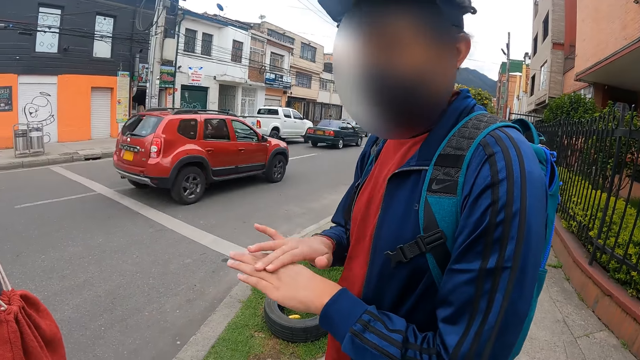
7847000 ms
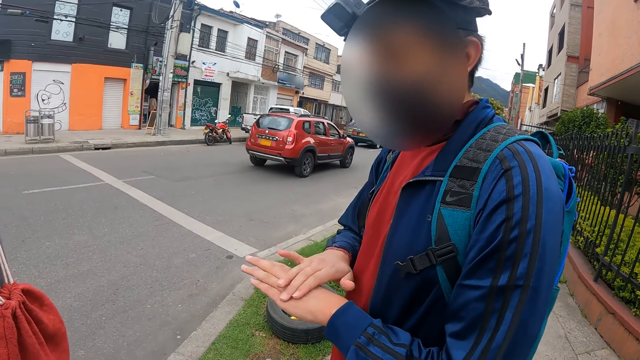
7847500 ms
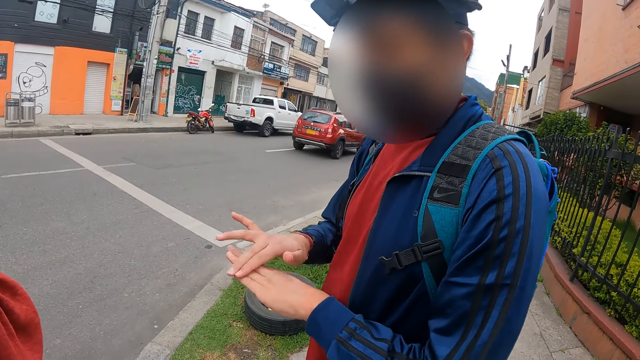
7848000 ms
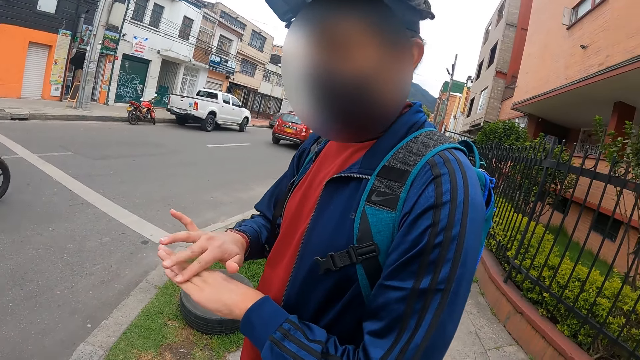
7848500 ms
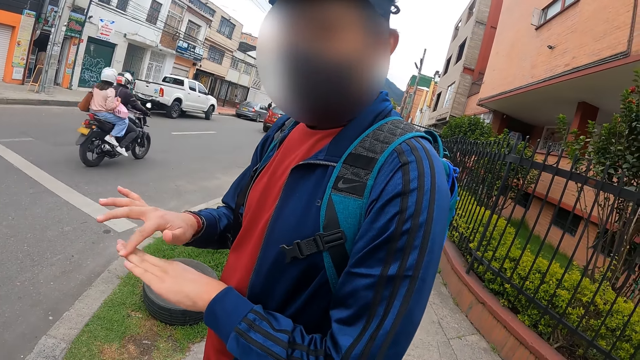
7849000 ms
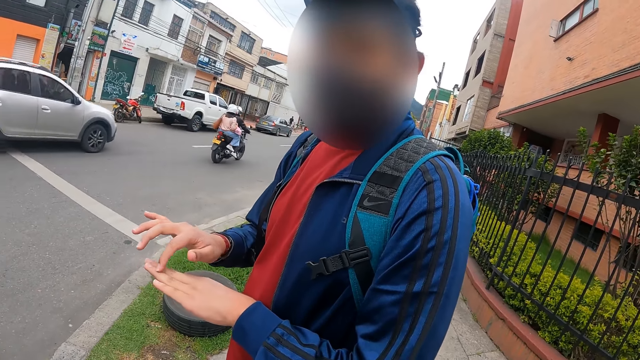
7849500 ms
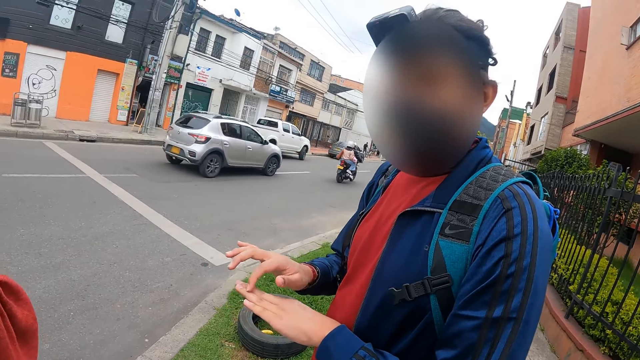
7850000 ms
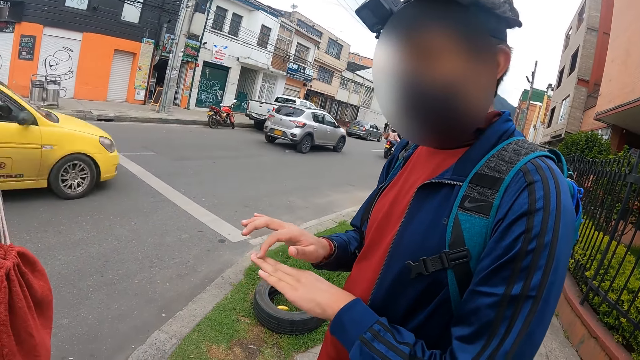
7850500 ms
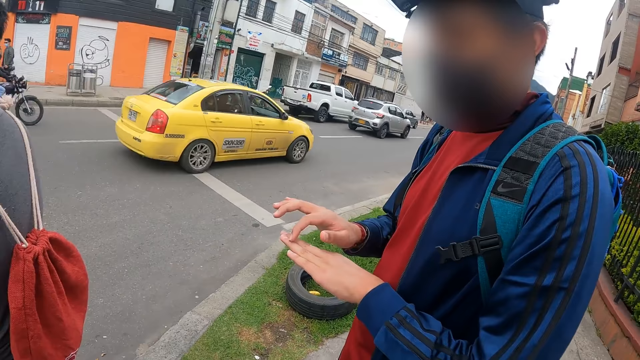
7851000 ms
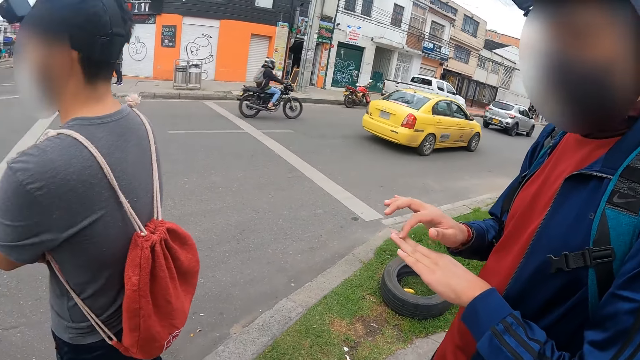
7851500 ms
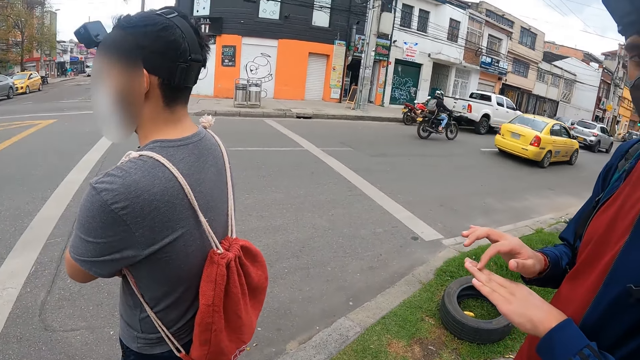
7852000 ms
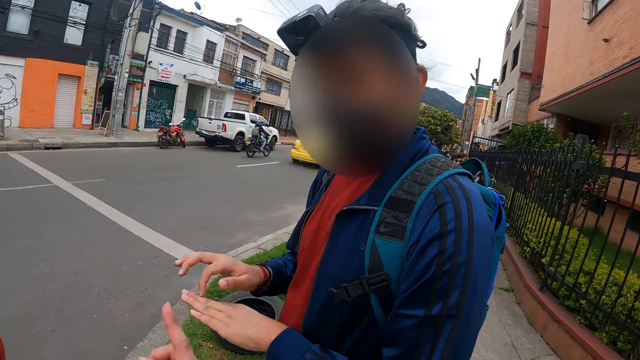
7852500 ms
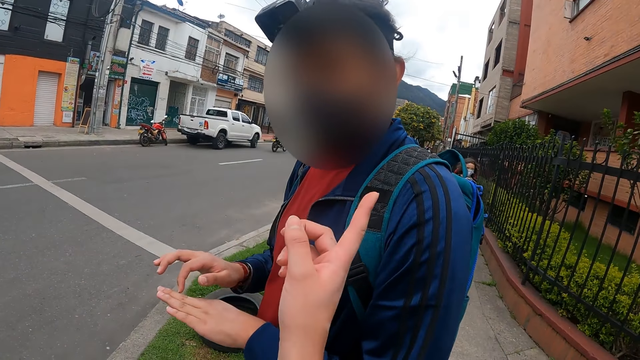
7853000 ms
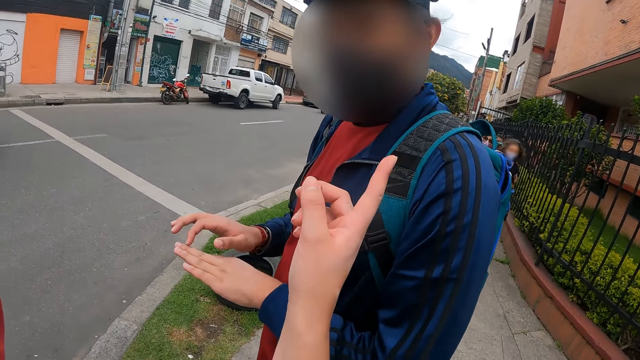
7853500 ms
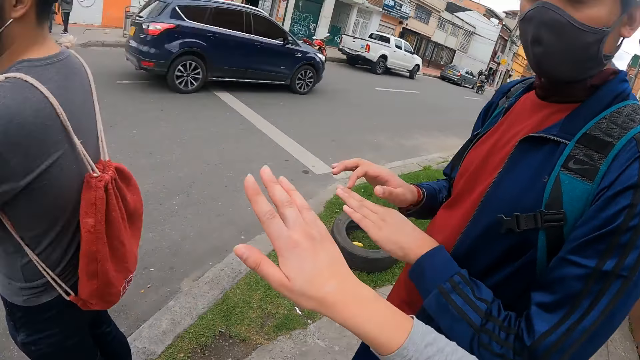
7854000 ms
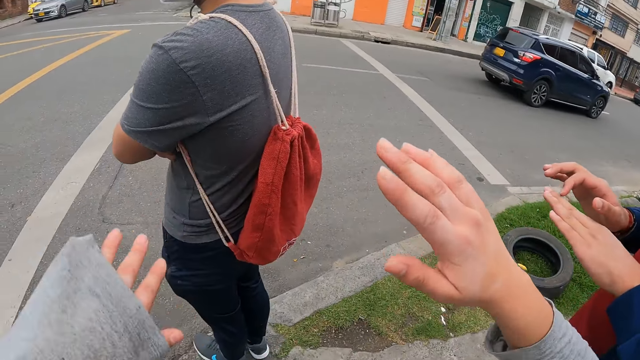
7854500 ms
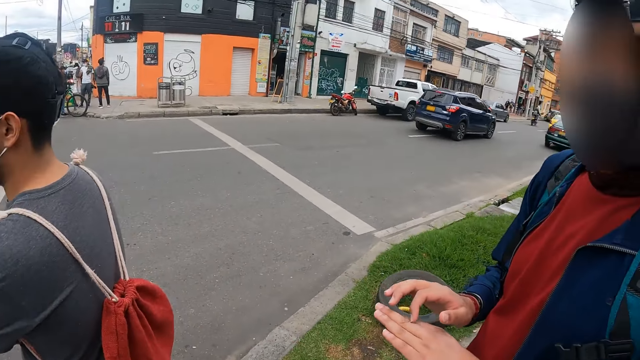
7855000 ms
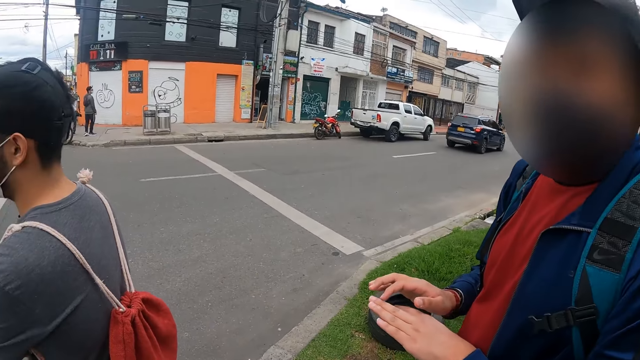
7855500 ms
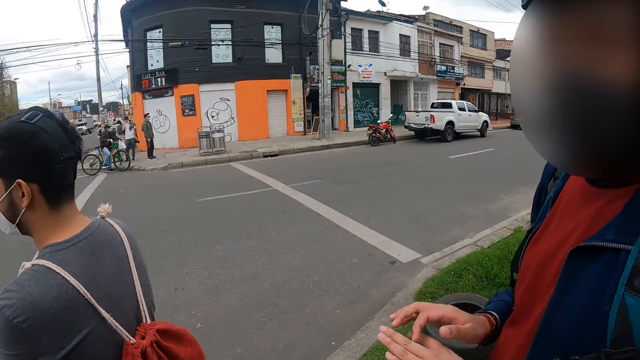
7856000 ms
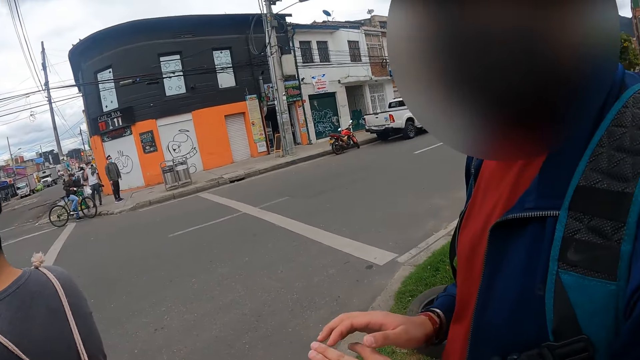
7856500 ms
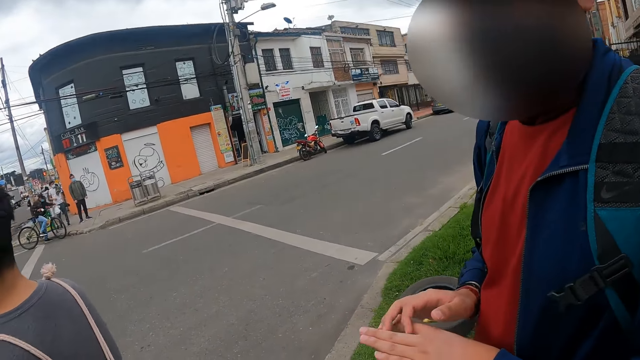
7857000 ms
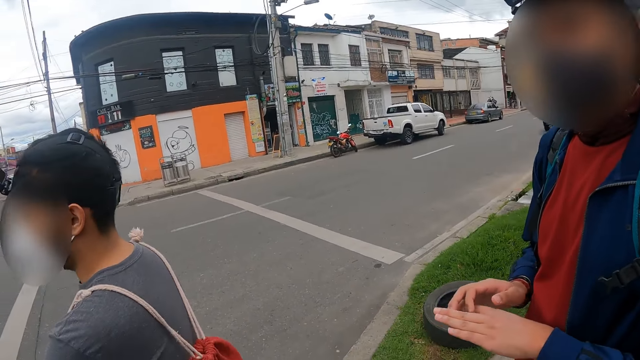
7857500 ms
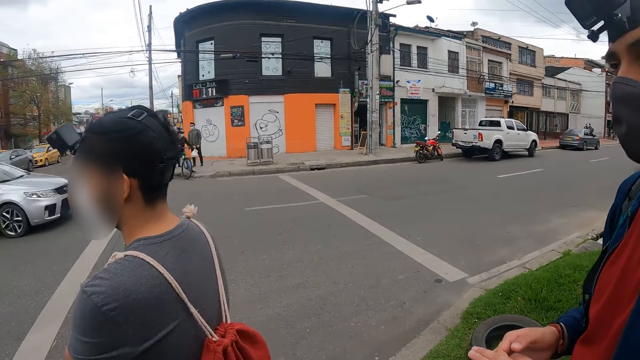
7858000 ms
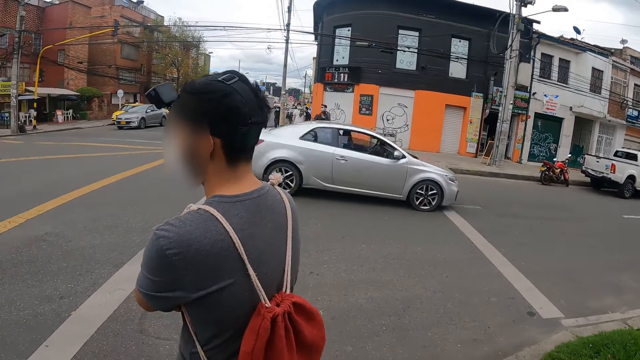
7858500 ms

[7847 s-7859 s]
The camera wearer moves hands.

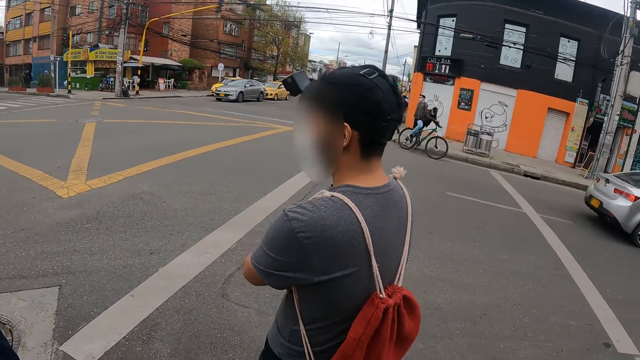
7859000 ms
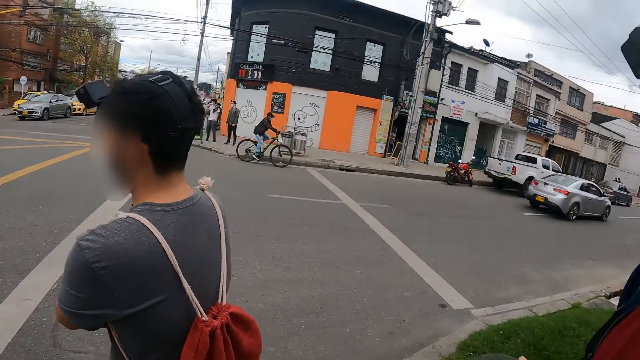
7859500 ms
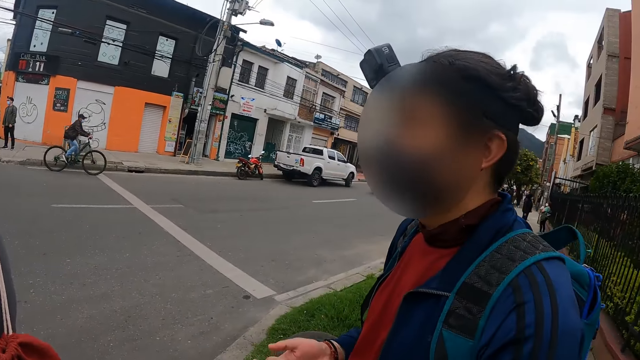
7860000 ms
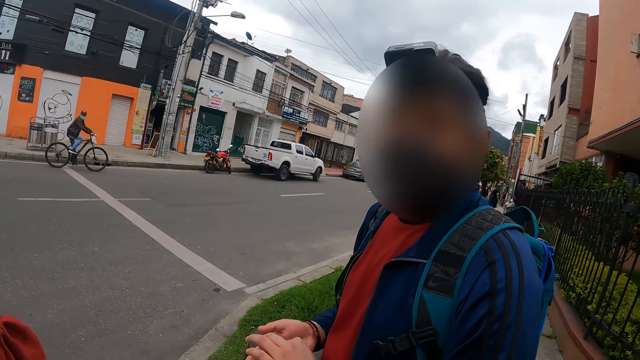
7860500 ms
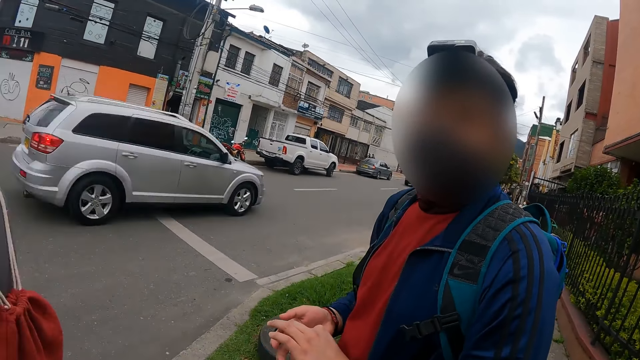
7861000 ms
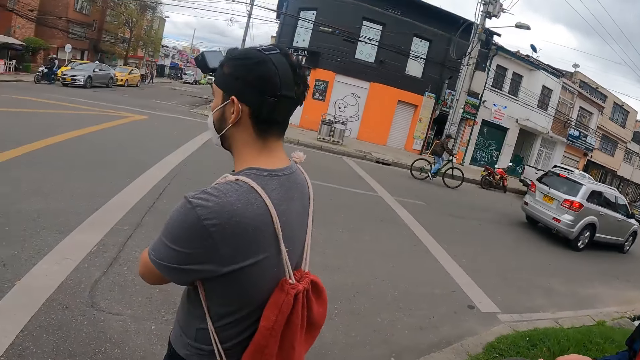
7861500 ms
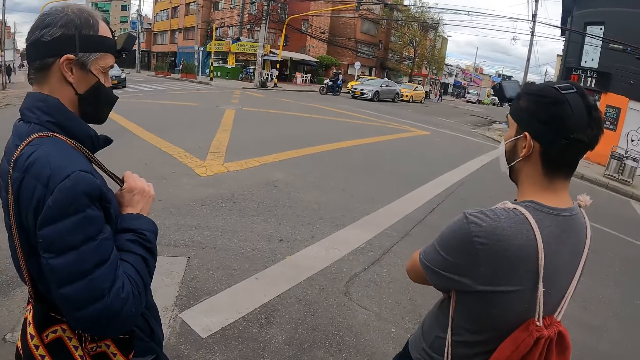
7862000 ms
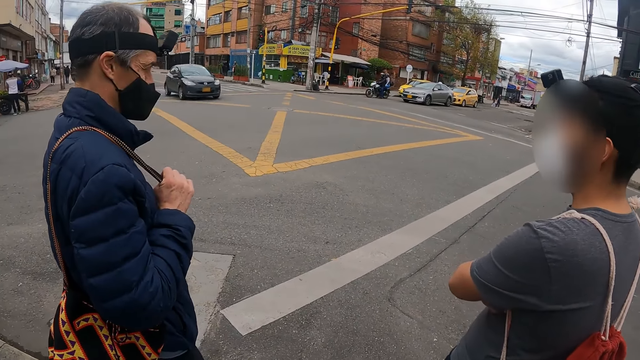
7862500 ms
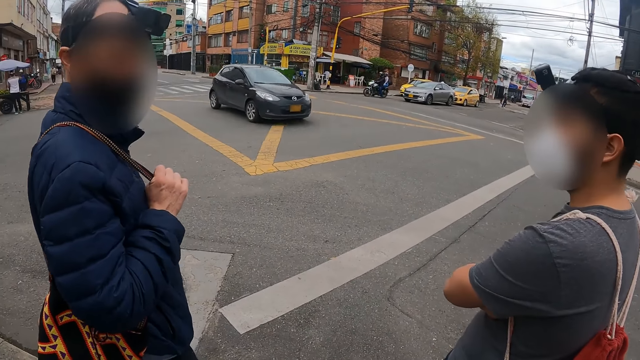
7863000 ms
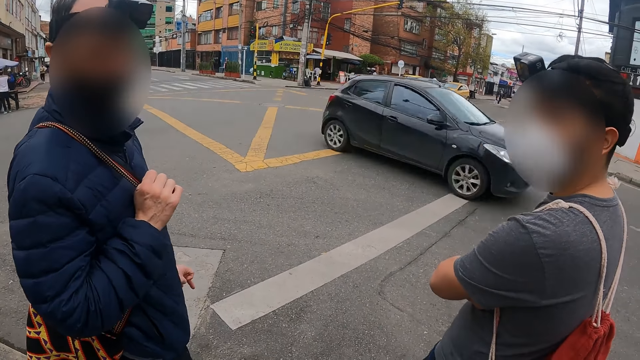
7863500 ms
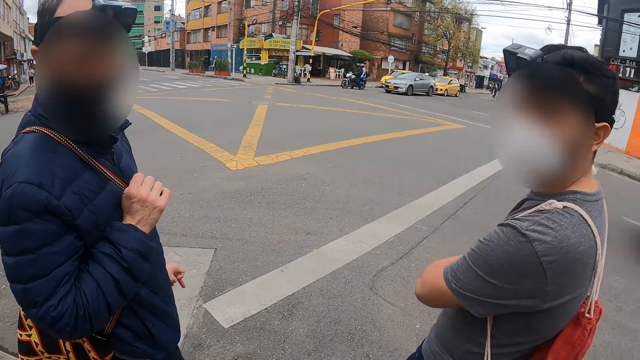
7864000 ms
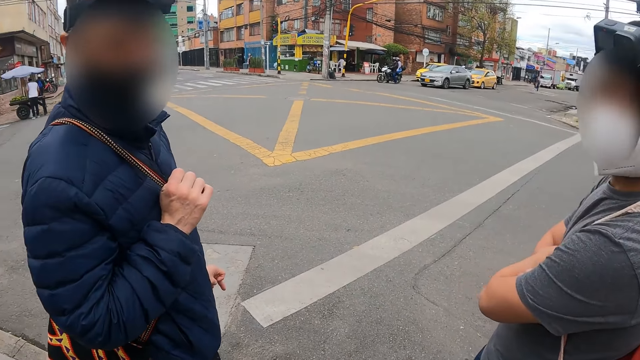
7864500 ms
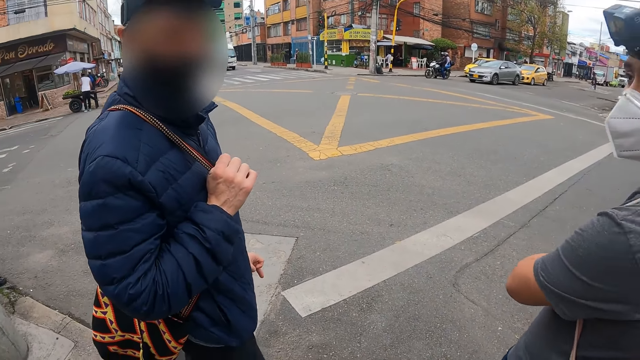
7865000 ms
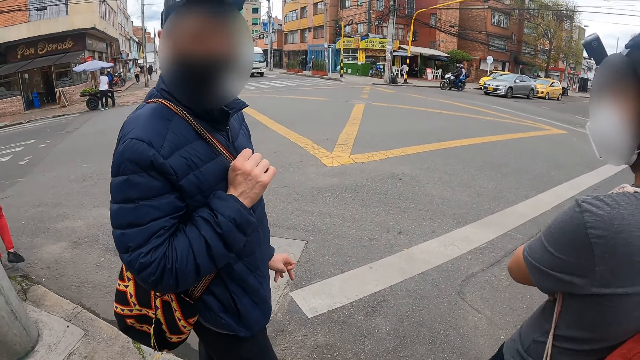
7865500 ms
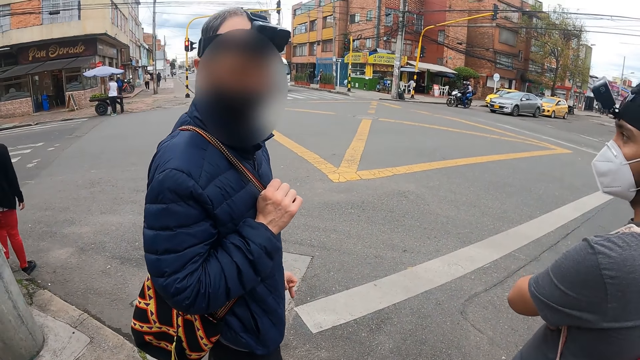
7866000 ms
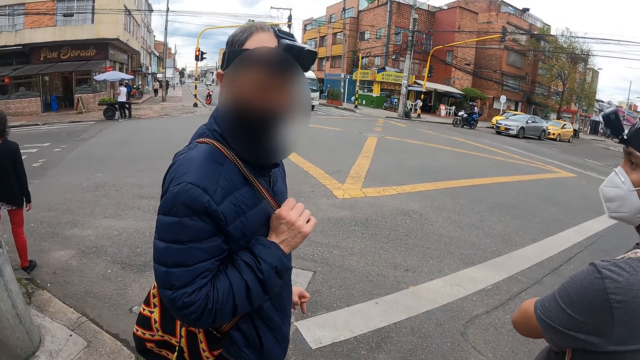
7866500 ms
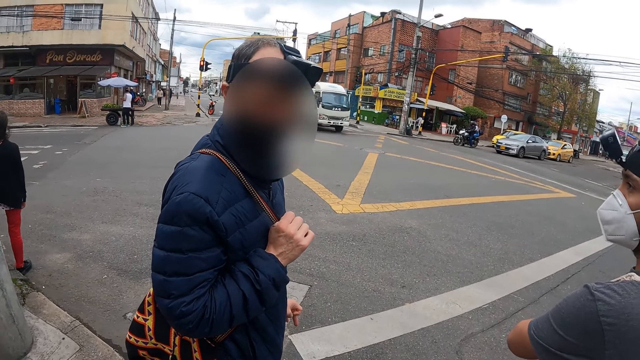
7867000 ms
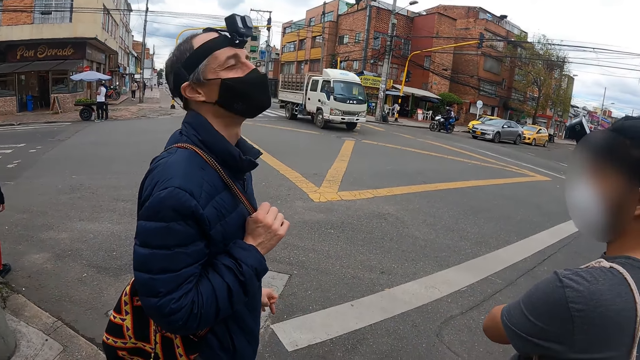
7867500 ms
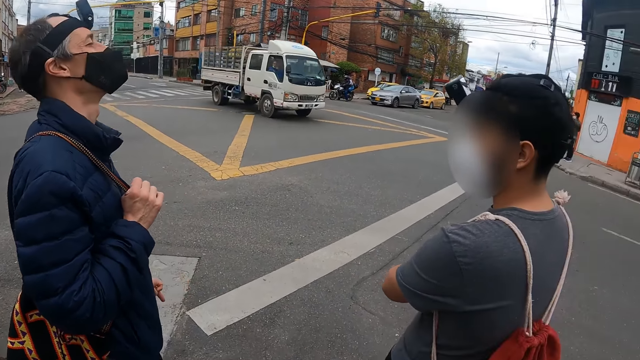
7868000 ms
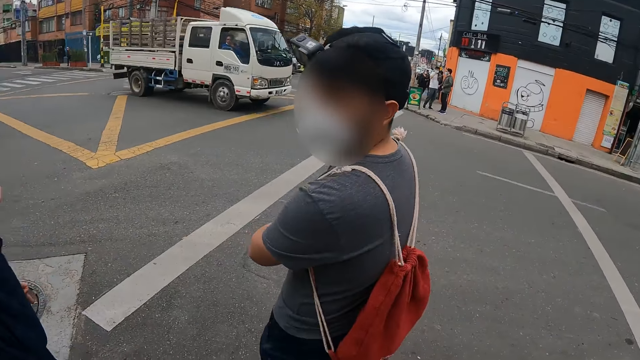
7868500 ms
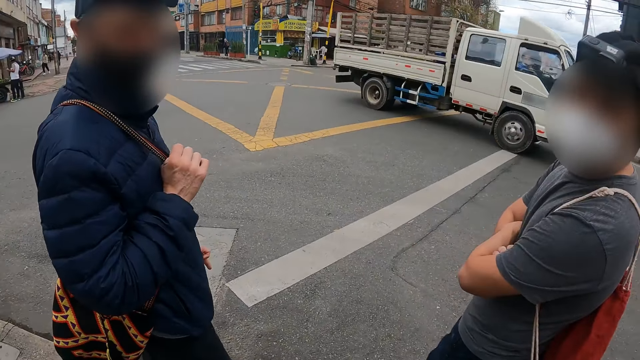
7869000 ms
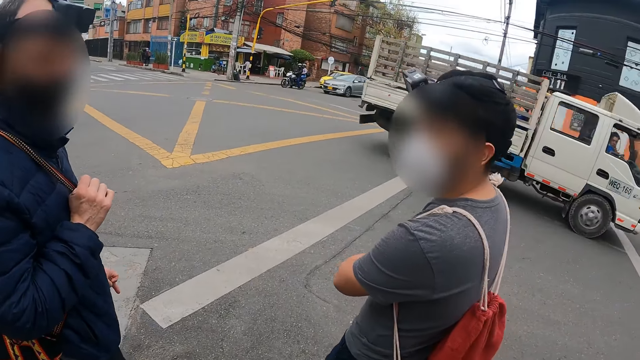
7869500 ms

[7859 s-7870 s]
The camera wearer interacts with a man and another man. A man looks around.
